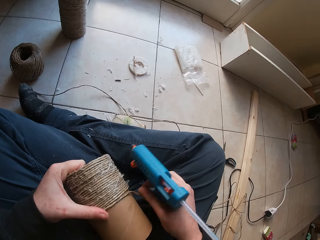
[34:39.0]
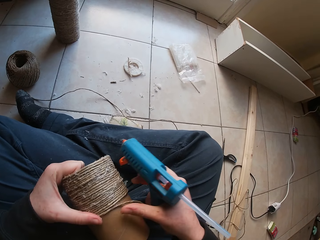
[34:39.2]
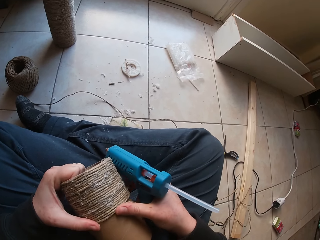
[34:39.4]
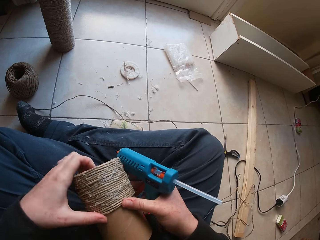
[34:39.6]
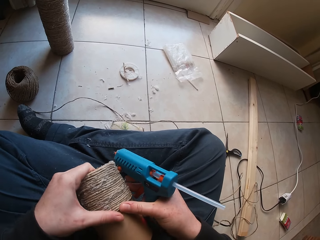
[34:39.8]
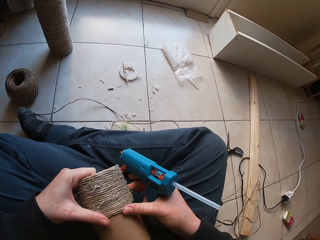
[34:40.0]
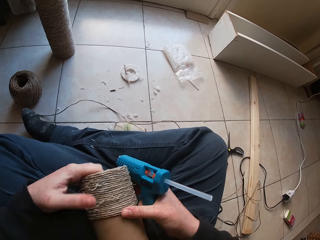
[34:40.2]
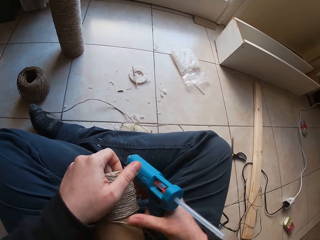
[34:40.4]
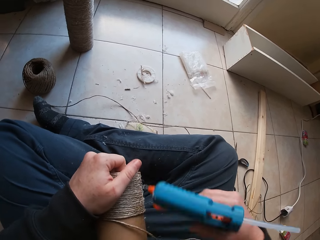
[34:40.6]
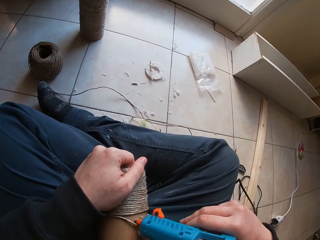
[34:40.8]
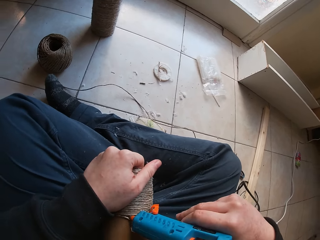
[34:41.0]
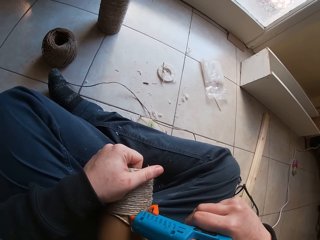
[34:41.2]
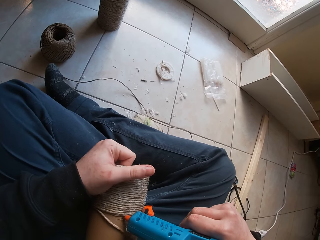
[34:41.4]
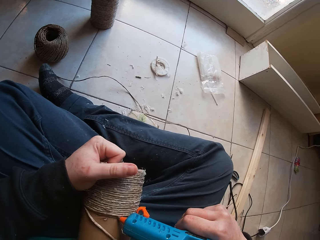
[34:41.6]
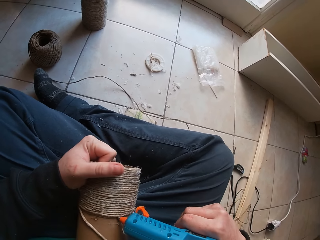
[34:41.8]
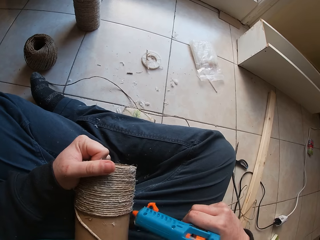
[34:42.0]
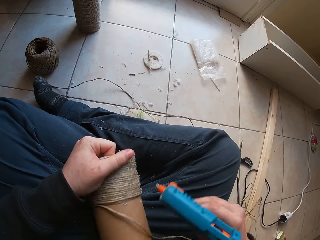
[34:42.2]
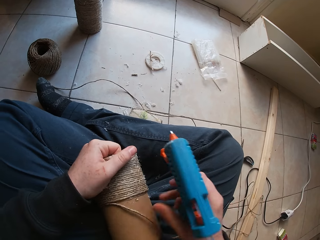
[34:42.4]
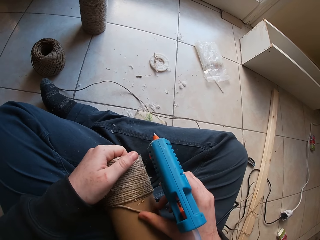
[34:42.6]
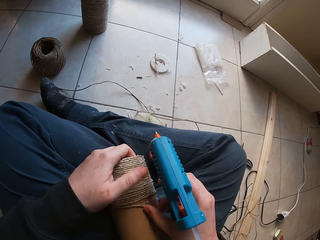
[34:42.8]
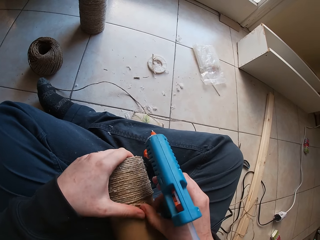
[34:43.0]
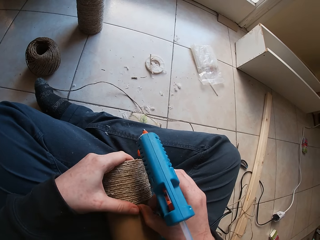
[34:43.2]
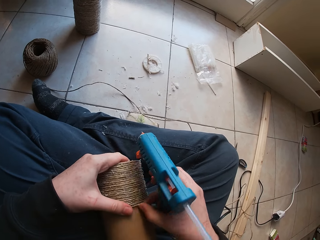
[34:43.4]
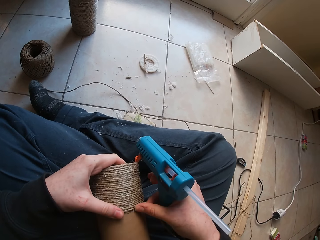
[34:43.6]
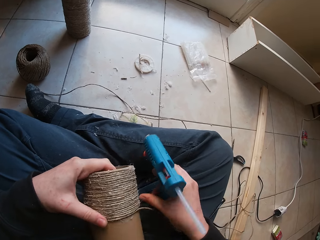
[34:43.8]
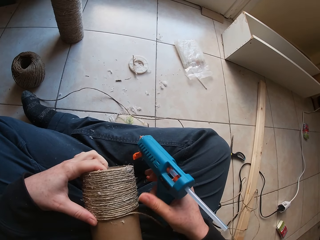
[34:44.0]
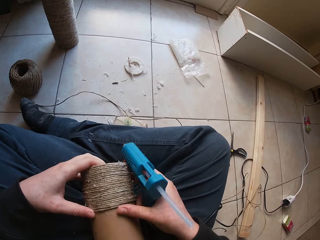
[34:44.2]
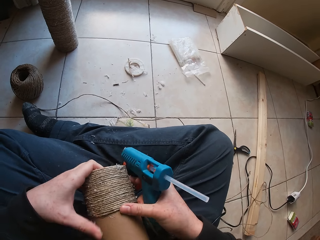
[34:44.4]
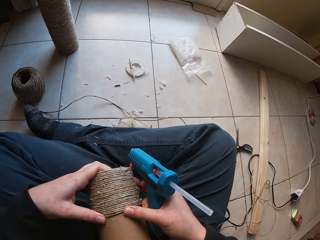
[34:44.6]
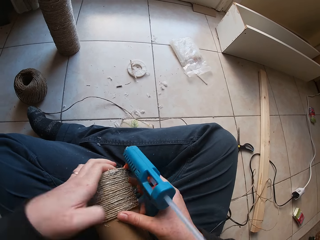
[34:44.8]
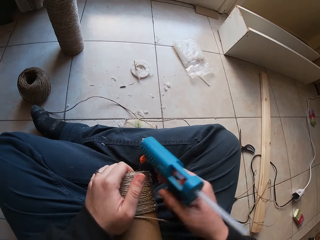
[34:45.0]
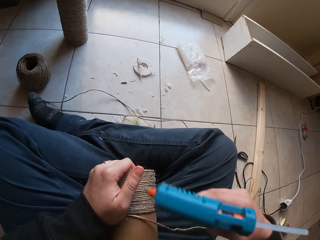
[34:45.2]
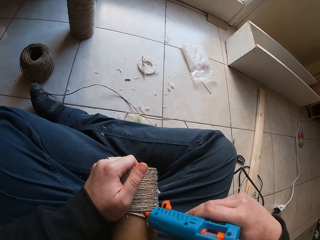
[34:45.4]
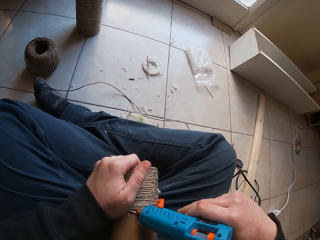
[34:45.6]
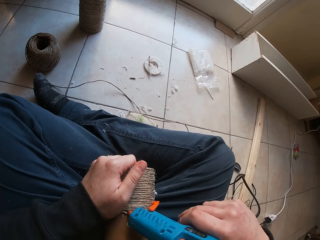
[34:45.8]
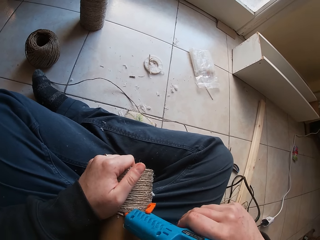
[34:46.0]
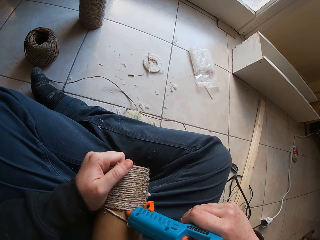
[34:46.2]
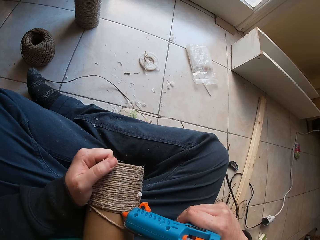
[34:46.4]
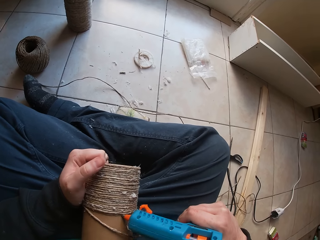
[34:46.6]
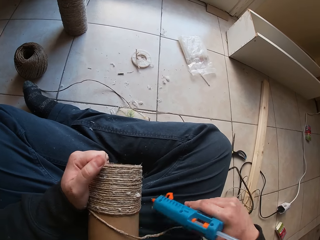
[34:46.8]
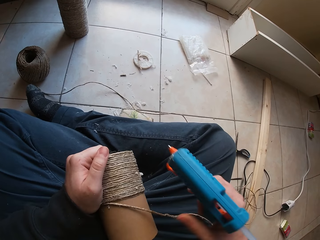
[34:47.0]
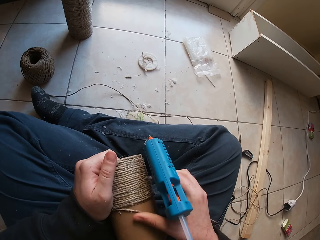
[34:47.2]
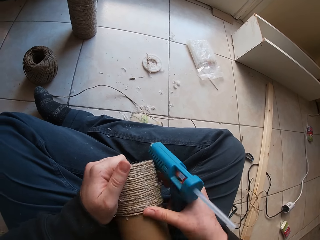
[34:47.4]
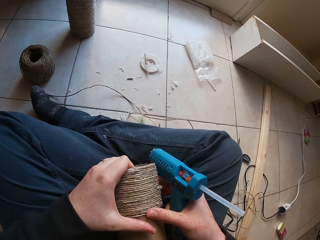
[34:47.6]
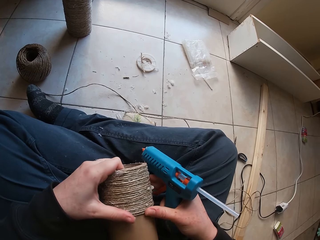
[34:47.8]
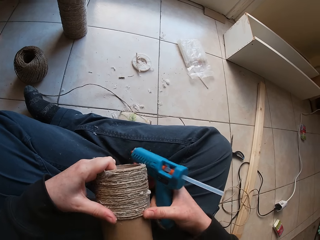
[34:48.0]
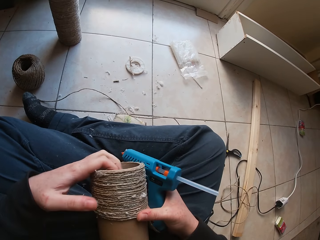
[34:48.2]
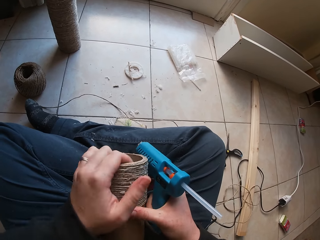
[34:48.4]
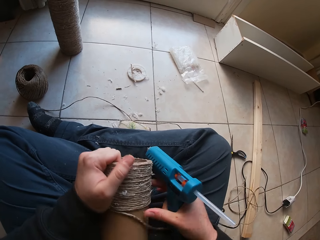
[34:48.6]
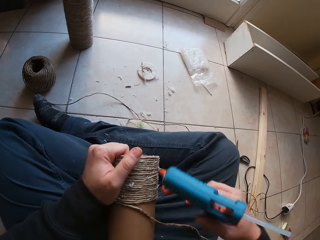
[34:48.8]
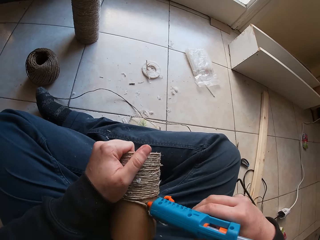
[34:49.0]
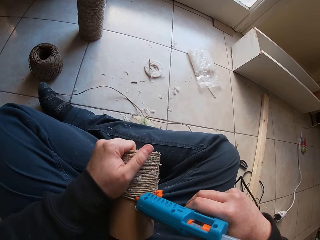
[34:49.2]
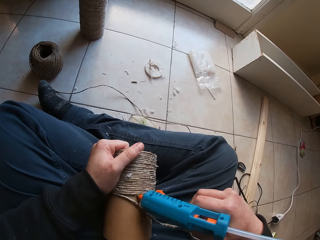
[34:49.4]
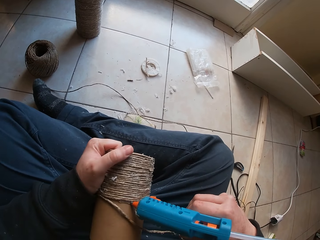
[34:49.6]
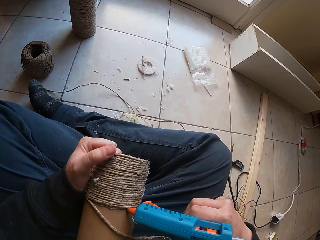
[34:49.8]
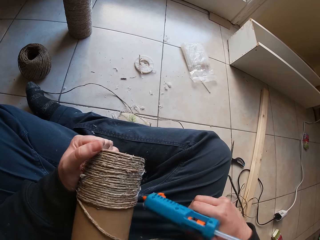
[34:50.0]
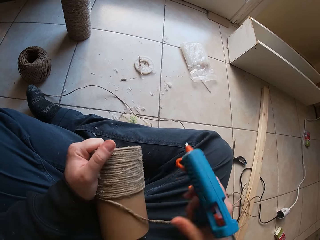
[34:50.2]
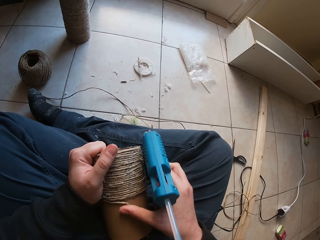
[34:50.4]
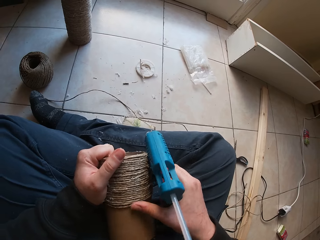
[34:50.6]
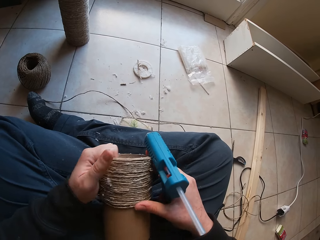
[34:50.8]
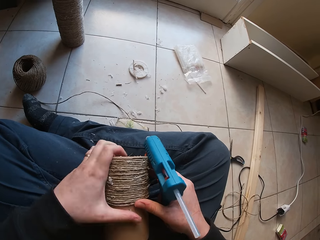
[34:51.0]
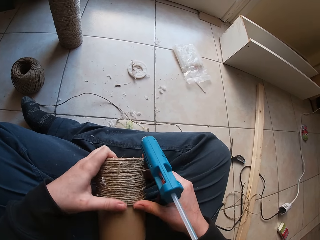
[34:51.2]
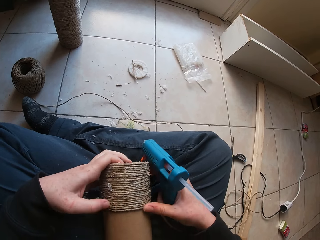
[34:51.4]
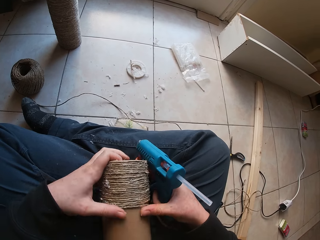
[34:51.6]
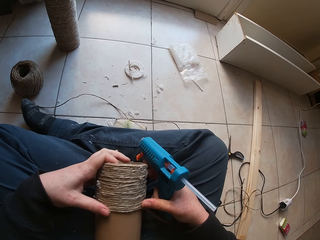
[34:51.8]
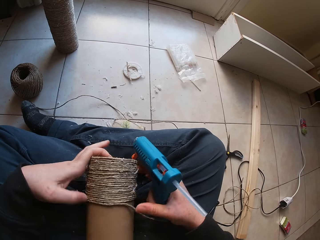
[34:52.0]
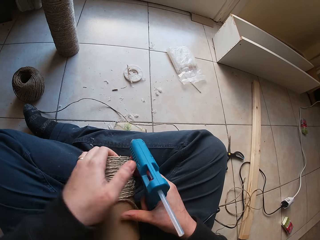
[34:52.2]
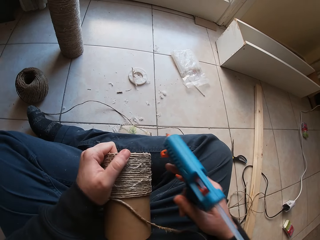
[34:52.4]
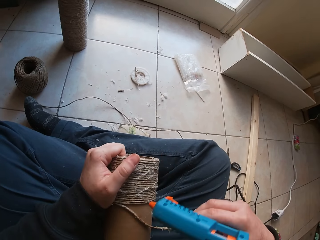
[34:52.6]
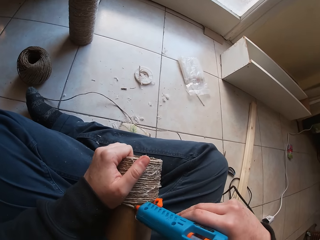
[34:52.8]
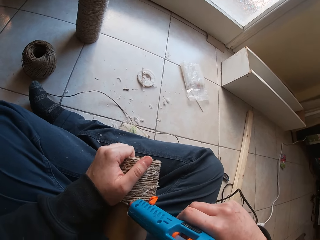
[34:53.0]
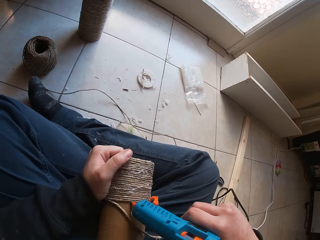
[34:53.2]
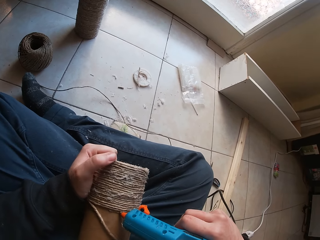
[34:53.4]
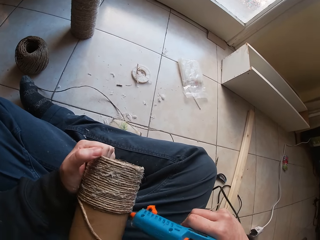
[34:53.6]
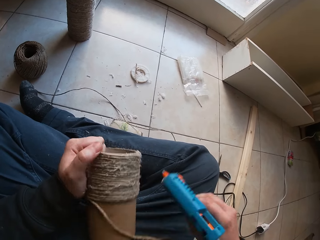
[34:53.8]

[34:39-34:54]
The camera wearer touches the rope. They touch the driller. They touch the rope. They touch the driller.

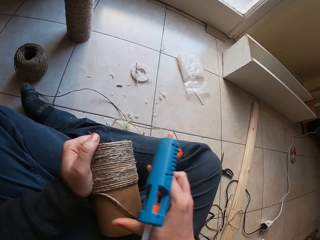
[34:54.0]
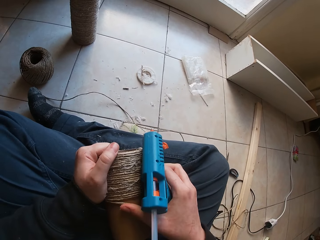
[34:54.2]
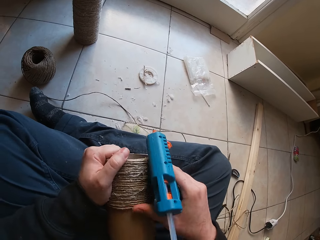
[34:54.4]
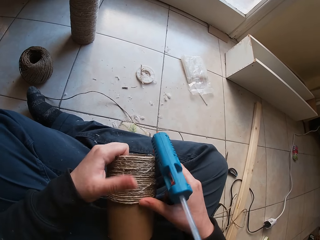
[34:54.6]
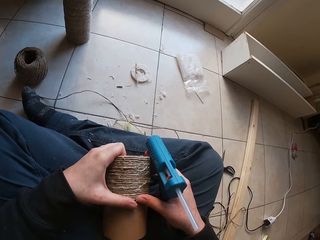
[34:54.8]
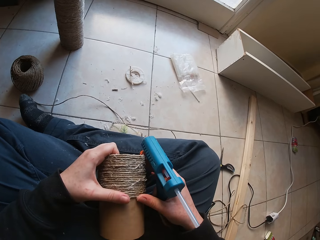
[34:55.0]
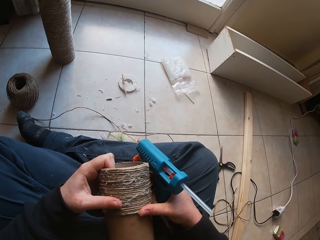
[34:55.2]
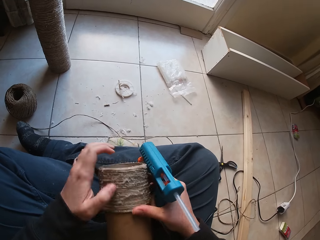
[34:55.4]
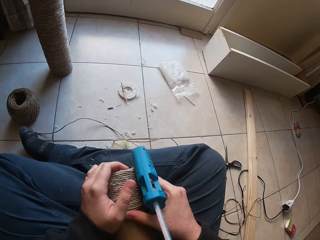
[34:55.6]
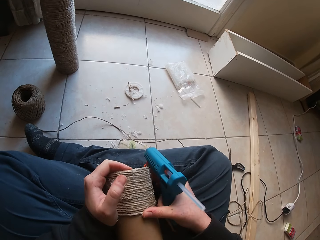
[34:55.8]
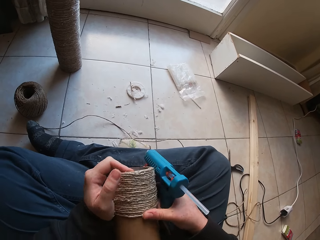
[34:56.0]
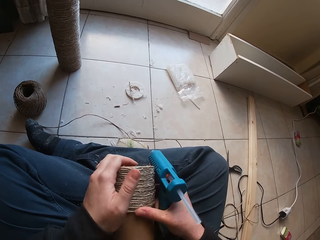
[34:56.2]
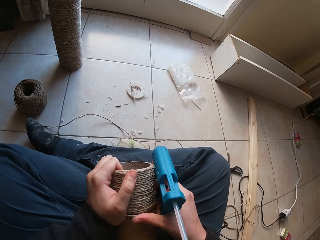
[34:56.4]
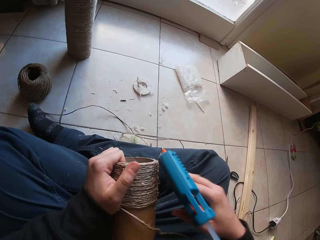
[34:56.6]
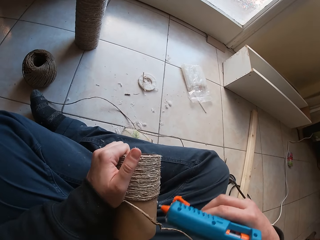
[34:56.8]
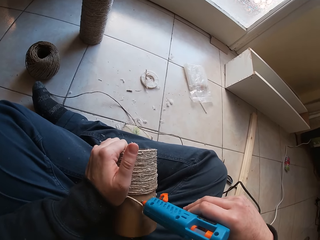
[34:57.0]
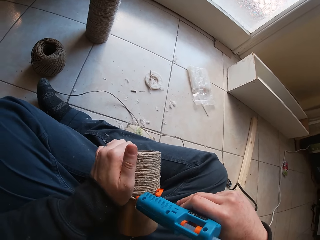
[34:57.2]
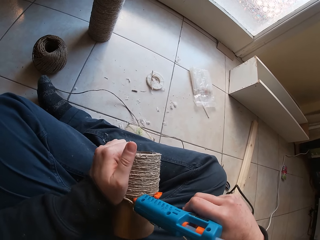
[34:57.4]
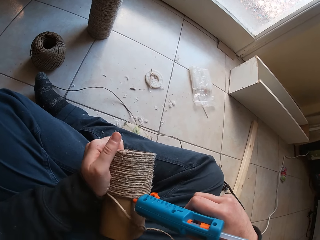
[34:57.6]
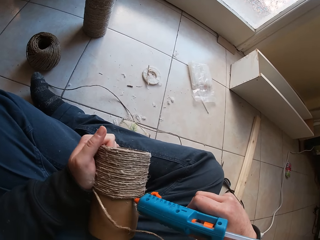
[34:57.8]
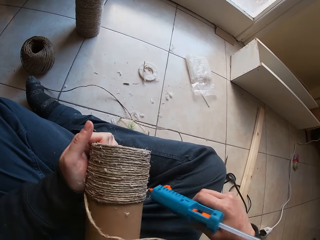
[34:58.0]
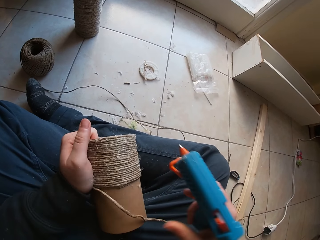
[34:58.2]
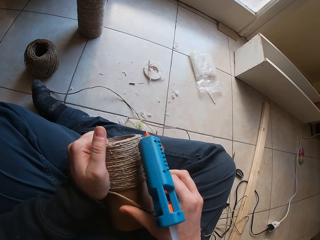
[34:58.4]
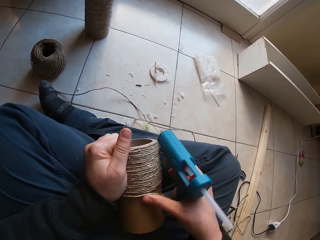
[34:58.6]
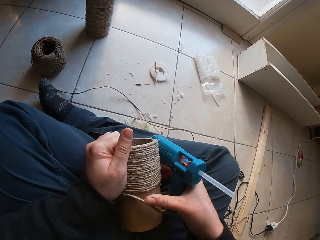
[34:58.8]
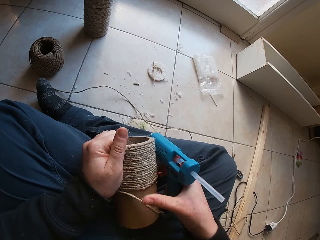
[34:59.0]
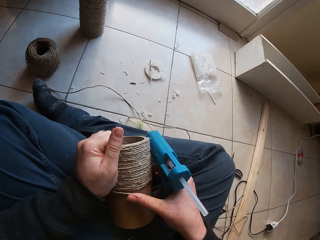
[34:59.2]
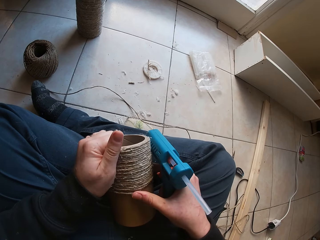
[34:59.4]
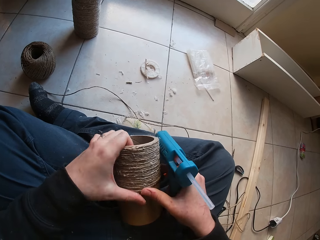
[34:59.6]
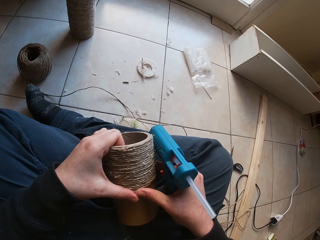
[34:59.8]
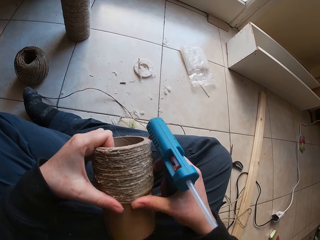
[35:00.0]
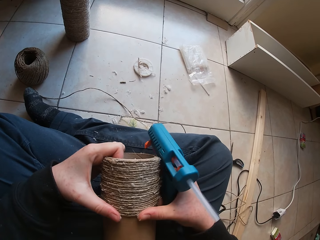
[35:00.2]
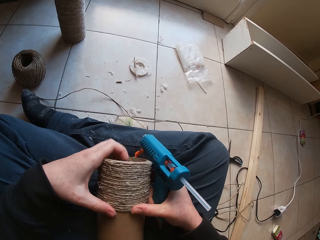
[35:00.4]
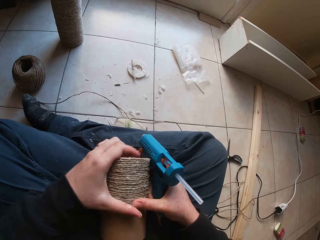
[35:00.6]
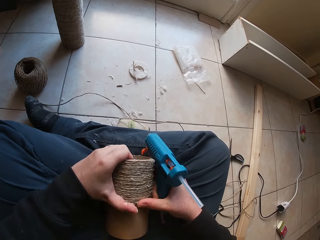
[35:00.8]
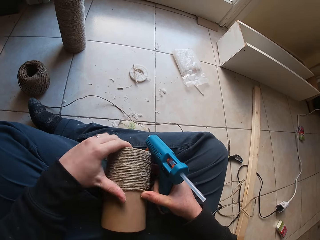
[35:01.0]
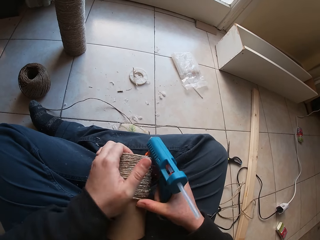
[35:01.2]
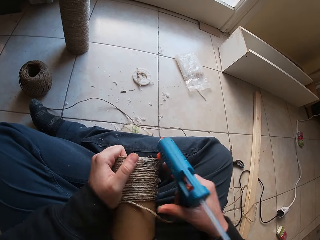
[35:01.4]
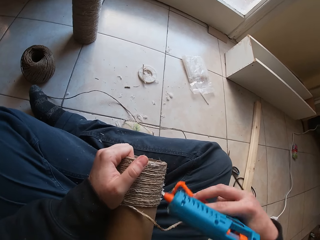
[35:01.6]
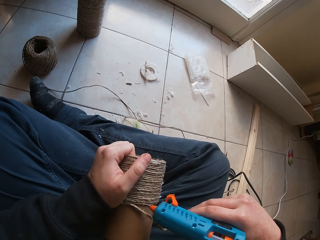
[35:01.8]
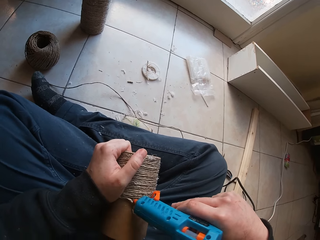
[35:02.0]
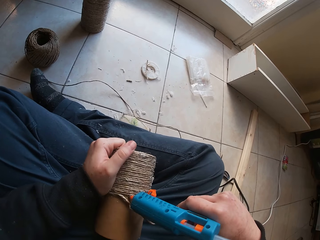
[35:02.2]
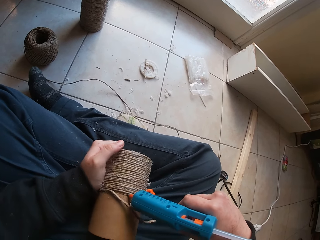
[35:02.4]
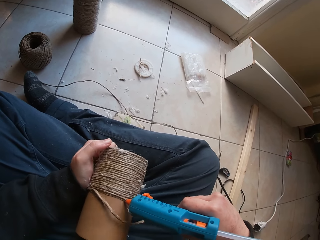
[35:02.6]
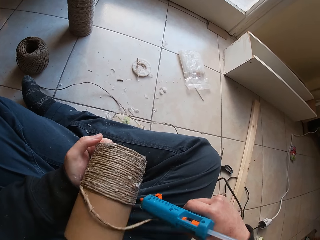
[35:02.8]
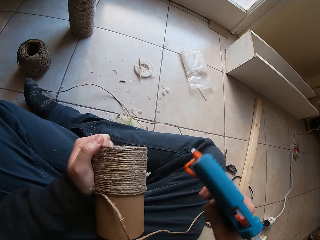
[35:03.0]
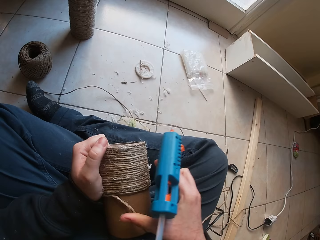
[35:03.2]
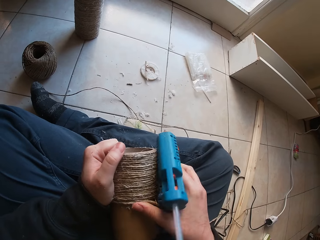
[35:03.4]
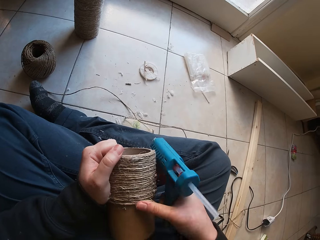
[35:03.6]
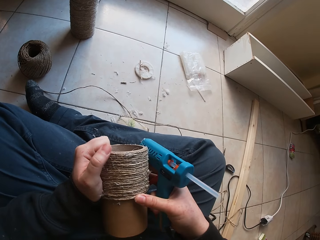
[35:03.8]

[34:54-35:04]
The camera wearer touches the rope. They touch the driller.
